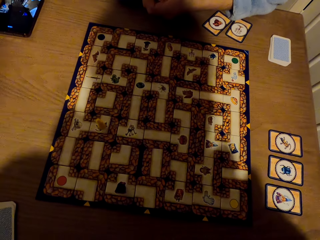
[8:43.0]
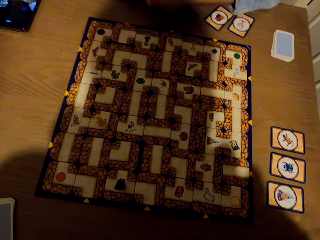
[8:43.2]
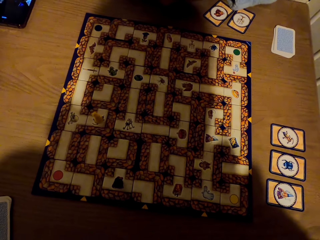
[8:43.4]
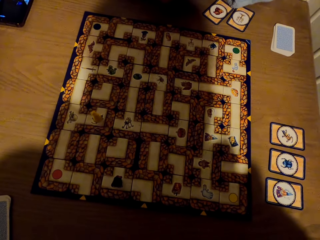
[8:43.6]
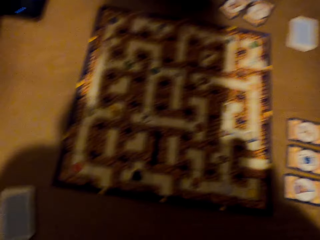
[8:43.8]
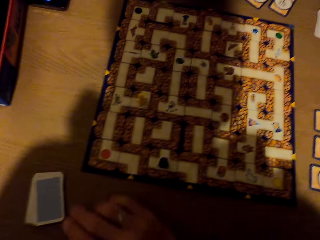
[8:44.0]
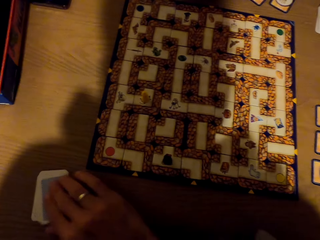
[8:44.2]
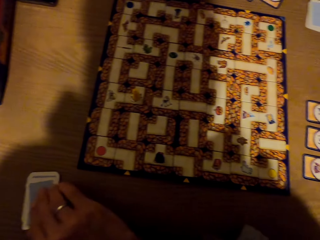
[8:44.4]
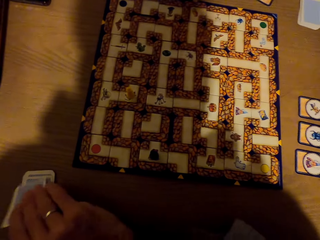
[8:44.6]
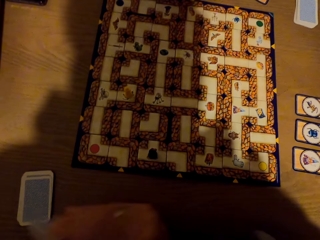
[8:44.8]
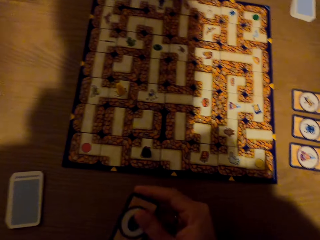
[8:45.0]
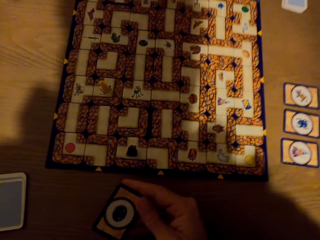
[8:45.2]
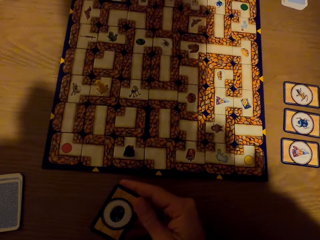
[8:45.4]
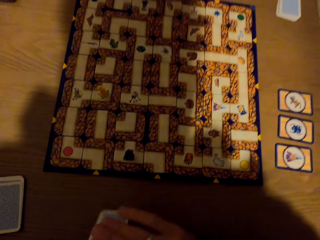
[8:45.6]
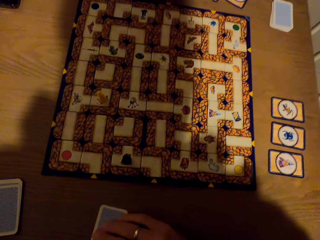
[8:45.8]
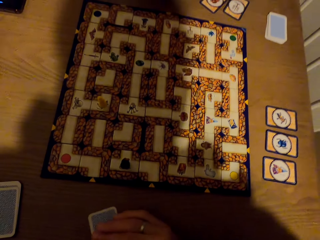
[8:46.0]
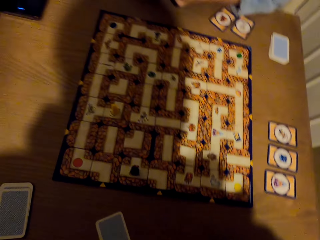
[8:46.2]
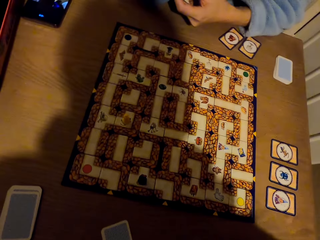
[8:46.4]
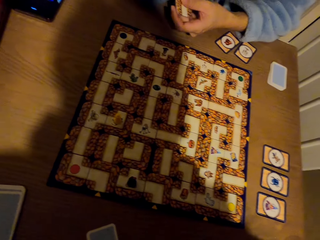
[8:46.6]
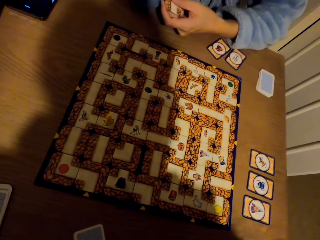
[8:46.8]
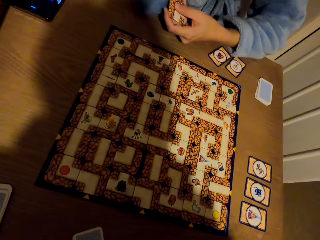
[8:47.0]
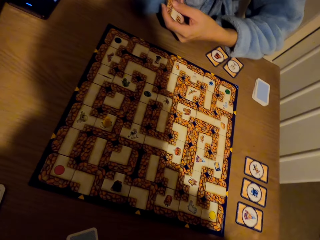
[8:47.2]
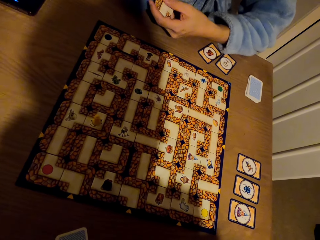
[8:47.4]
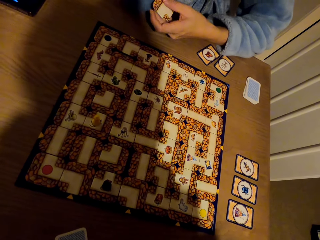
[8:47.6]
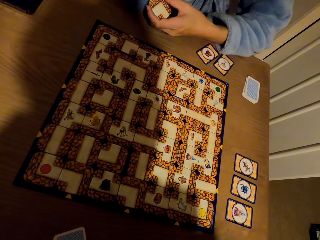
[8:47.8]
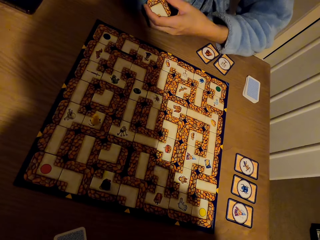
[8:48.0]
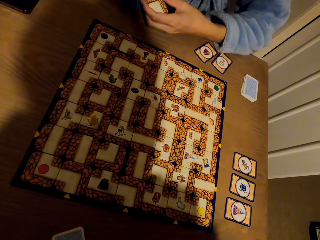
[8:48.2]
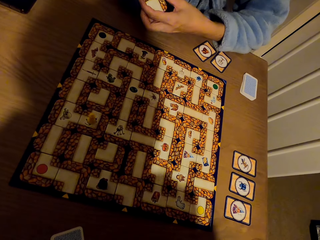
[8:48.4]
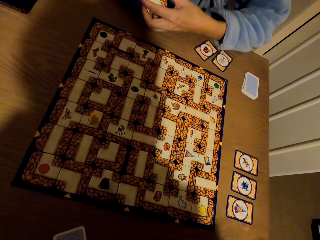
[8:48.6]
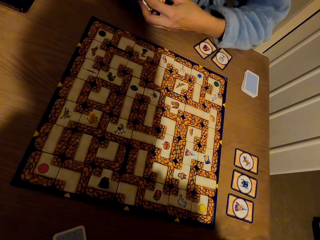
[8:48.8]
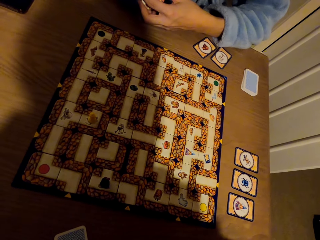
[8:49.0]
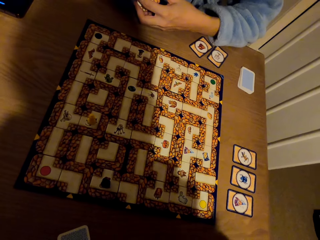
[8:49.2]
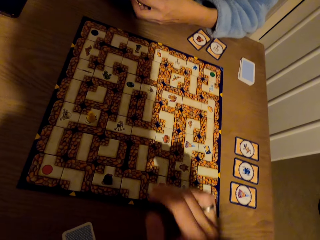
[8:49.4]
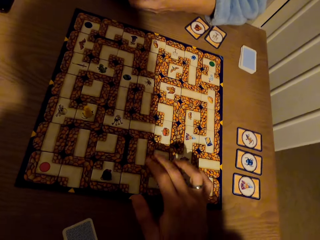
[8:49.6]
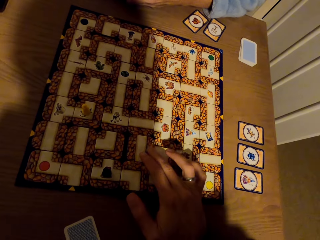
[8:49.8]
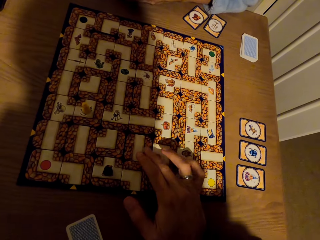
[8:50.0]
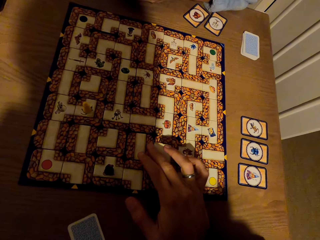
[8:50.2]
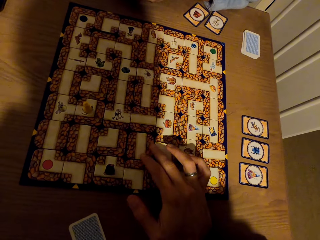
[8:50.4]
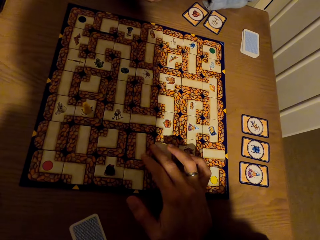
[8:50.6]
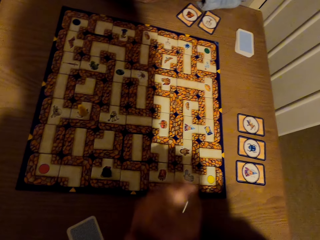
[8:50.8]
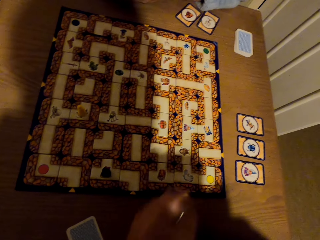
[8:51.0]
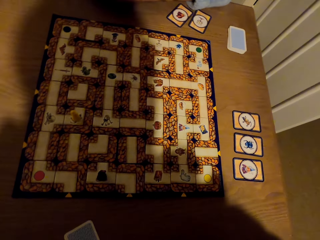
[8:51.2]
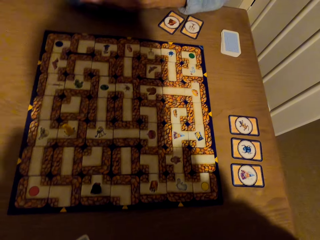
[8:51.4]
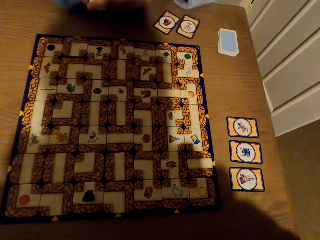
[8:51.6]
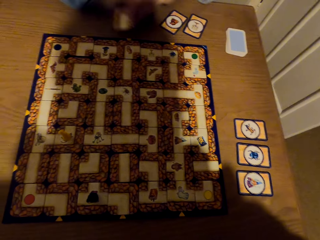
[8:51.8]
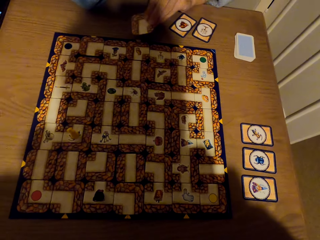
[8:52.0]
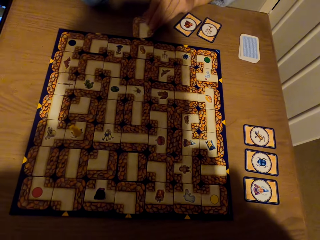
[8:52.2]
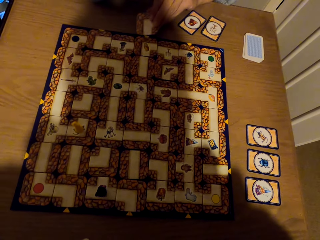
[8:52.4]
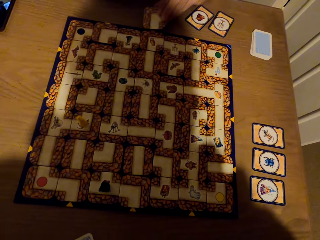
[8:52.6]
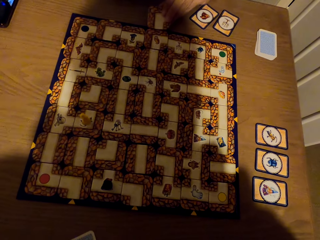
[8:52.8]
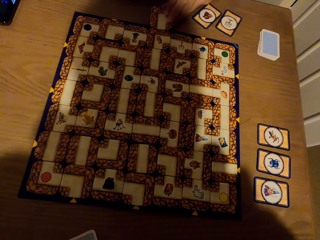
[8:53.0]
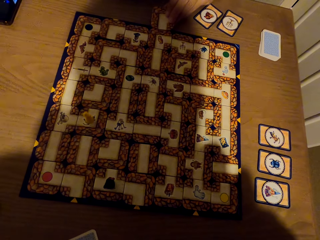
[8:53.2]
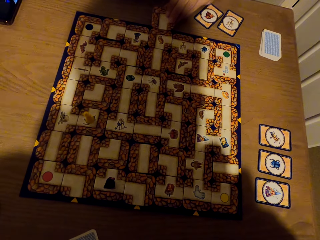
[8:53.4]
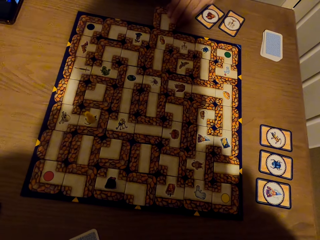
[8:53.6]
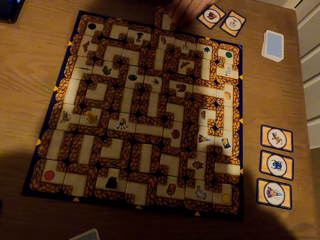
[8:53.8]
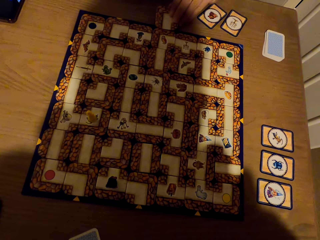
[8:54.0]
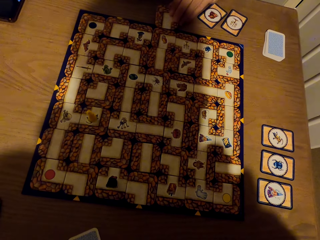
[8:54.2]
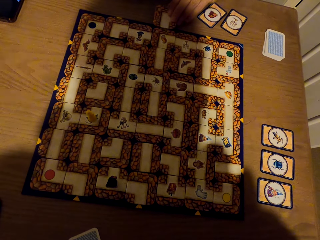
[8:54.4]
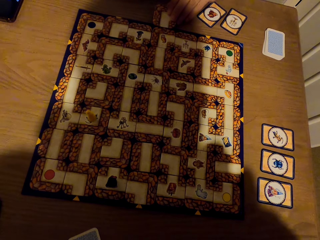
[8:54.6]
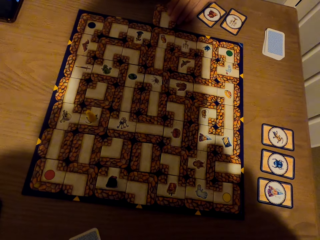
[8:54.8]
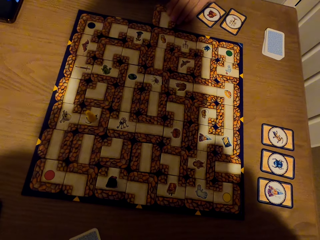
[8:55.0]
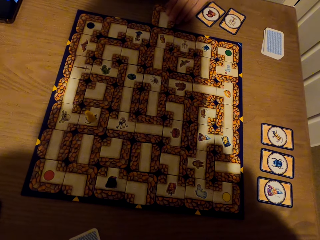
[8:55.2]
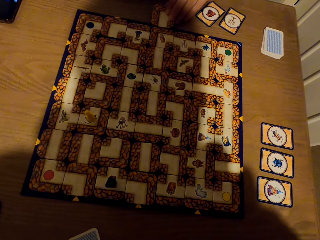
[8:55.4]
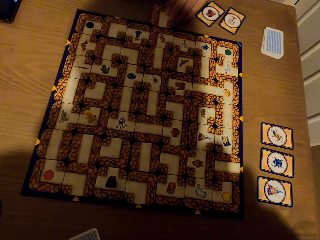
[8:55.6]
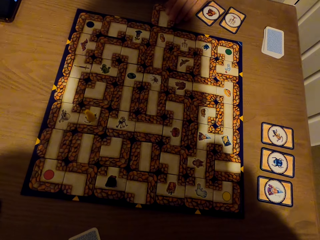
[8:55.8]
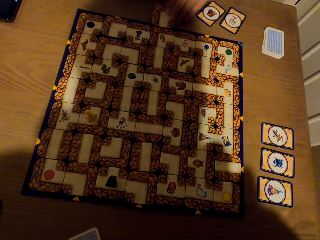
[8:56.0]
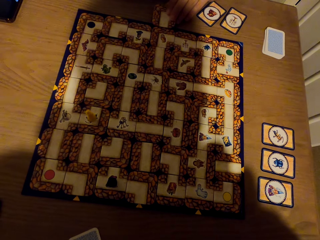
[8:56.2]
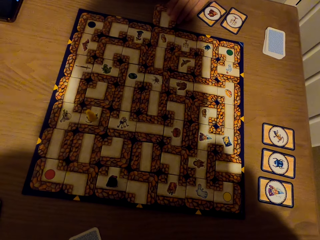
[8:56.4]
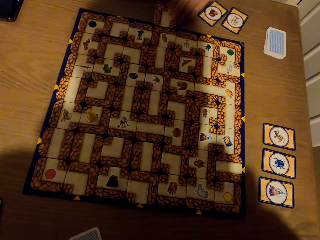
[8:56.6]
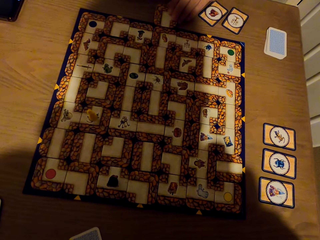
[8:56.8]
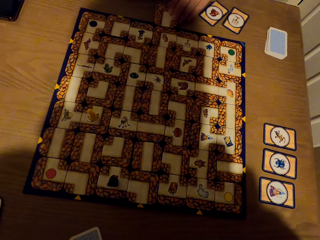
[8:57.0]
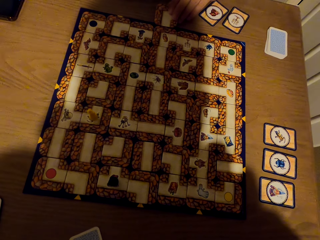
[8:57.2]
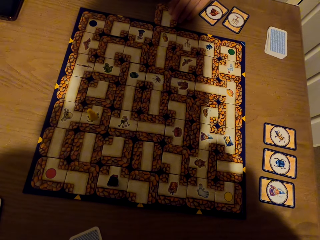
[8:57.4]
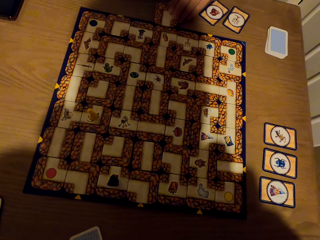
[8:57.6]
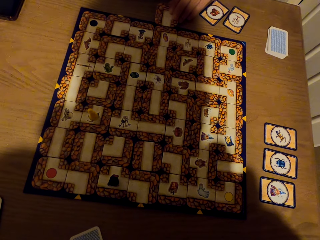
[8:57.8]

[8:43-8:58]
The camera wearer picks a card from the table with the right hand. They drop the card on the table with the right hand. They stare at the labyrinth board game. They adjust the tiles. They touch the cards on the labyrinth board with the right hand. They stare at the labyrinth board game. A lady fixes the card on the labyrinth board with the left hand.

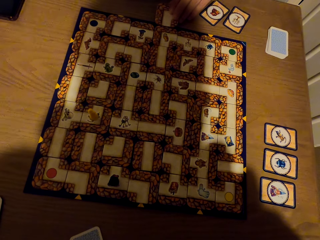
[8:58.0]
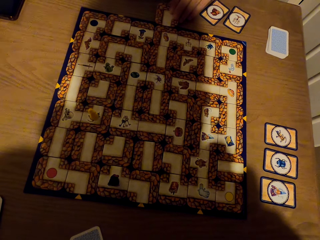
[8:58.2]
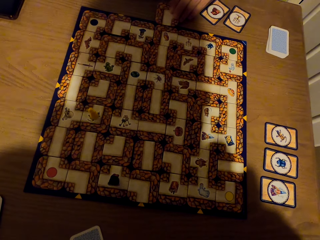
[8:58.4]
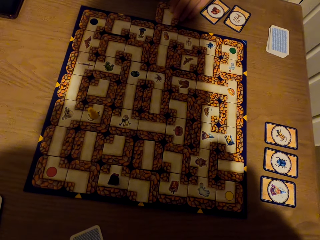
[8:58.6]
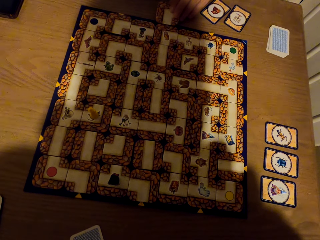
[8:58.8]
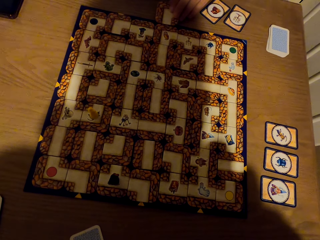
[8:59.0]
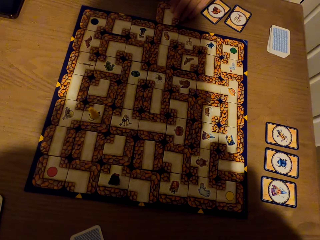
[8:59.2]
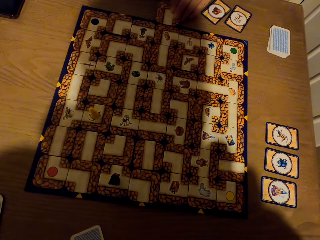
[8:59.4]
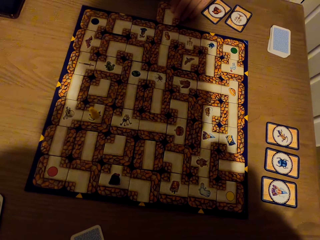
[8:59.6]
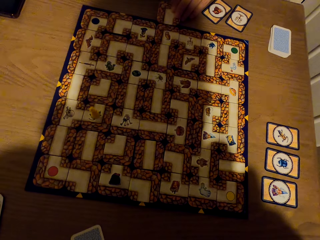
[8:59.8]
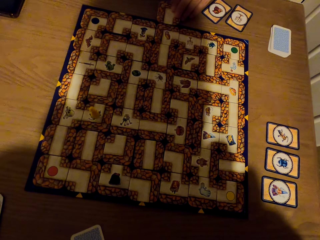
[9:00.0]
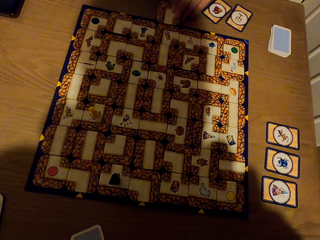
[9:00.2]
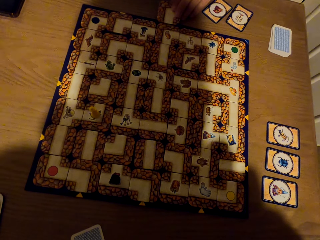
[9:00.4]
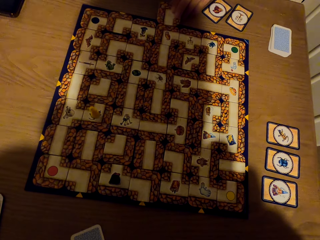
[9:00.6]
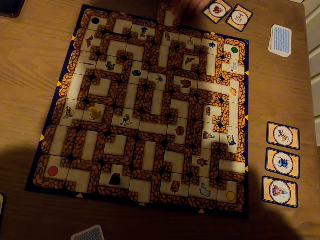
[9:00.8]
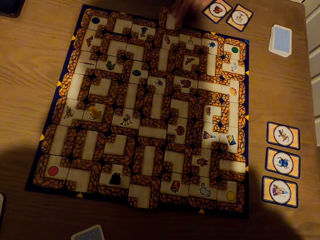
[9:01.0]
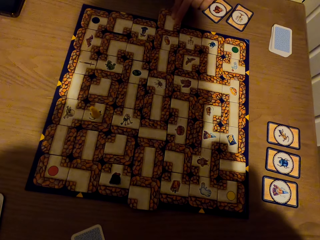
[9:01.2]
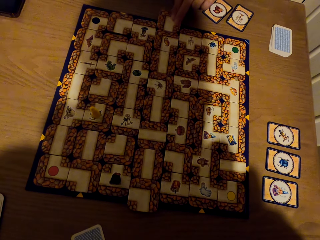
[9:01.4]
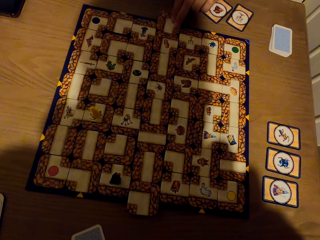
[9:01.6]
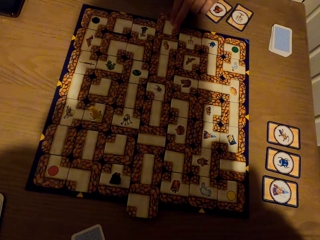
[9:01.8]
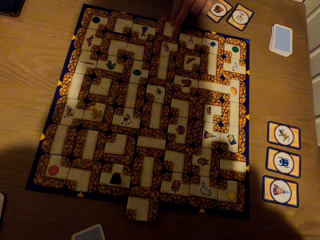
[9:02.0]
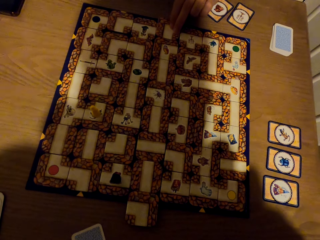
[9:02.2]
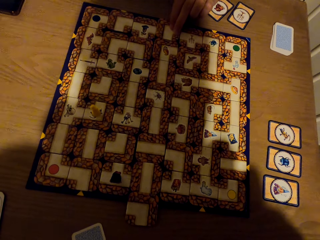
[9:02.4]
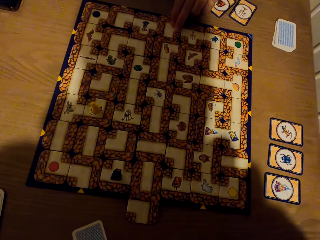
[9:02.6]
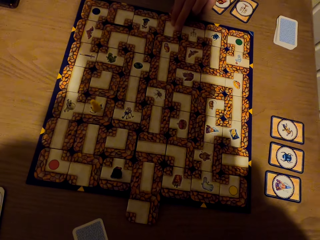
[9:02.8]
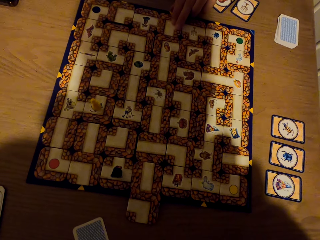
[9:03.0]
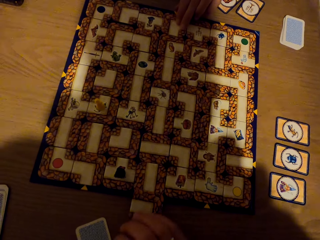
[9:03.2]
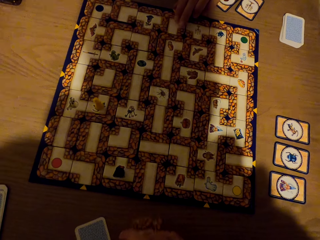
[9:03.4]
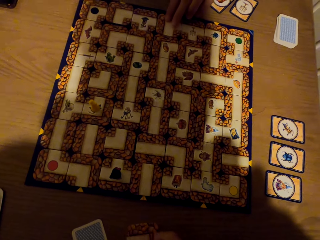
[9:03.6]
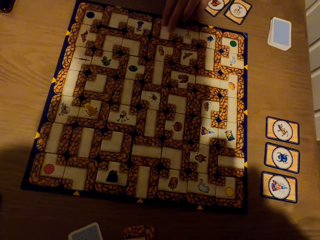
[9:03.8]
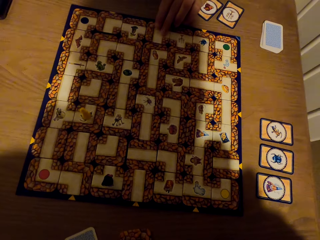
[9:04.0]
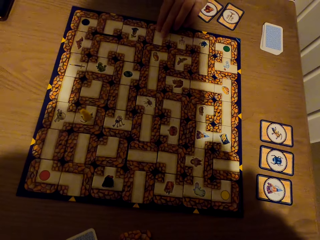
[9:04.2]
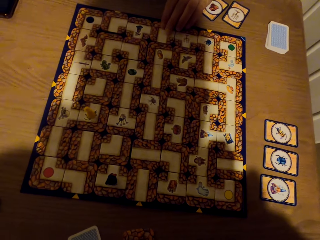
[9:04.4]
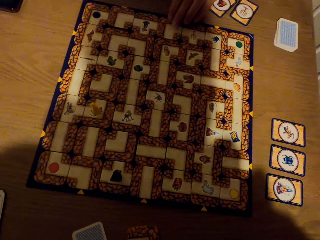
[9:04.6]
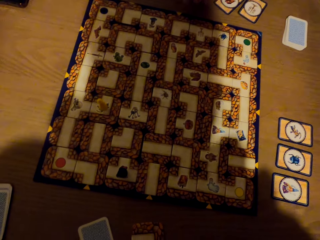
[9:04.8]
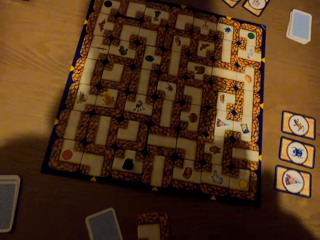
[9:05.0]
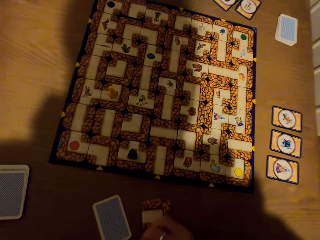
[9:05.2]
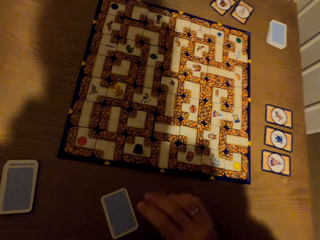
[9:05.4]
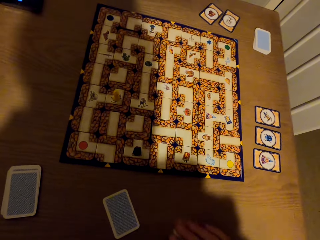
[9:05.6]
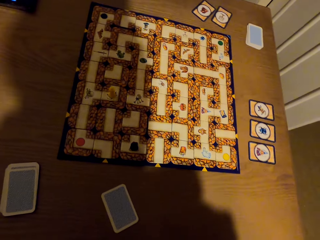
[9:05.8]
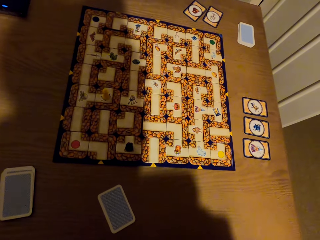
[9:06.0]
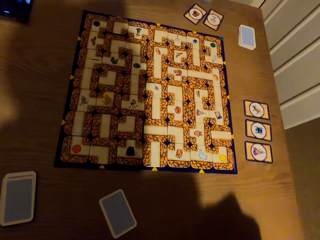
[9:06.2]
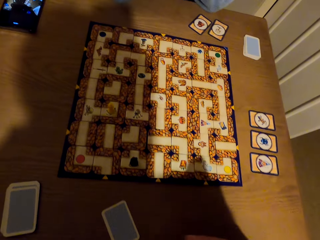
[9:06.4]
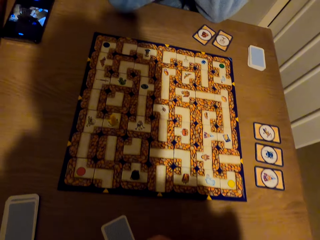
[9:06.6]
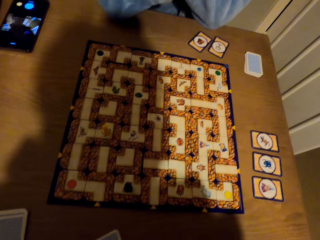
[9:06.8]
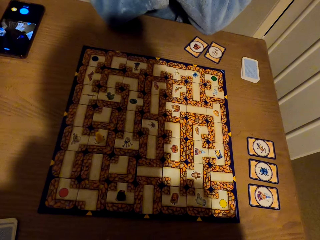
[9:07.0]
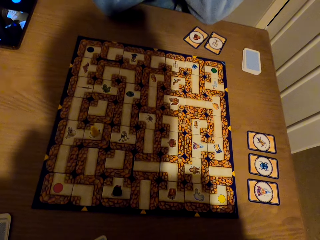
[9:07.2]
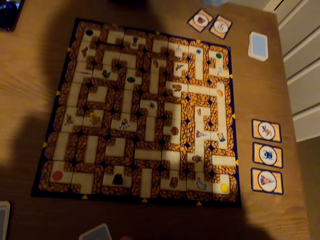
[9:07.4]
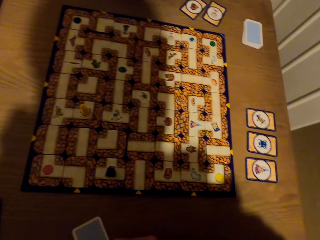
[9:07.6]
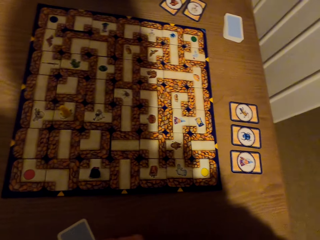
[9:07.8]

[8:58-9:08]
A person slides the tile on the labyrinth board game. The camera wearer drags the tile. They pick the tile.
